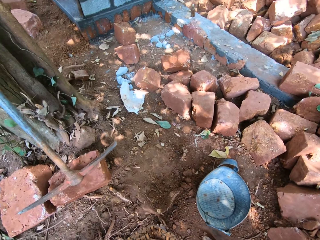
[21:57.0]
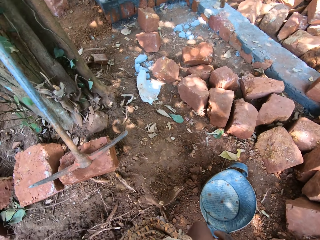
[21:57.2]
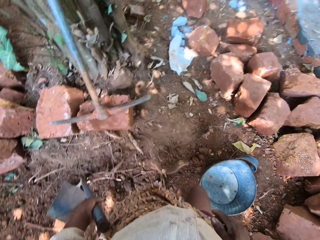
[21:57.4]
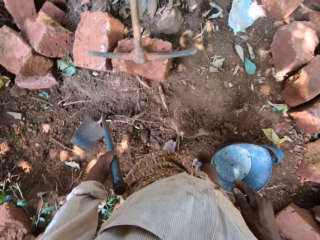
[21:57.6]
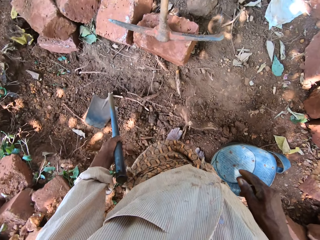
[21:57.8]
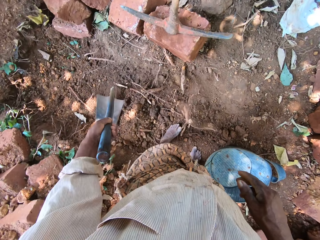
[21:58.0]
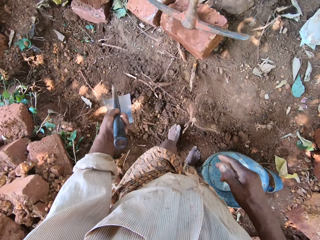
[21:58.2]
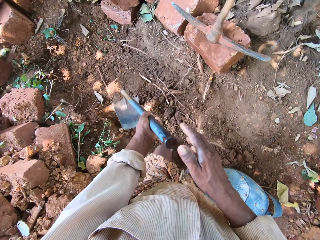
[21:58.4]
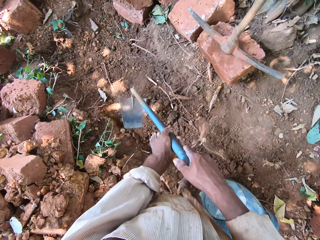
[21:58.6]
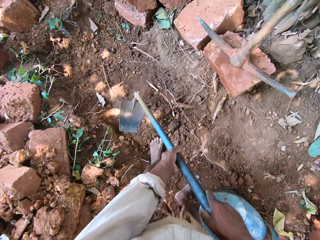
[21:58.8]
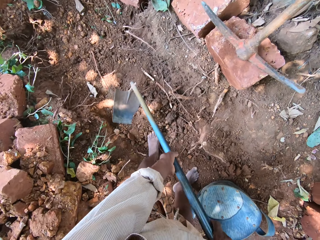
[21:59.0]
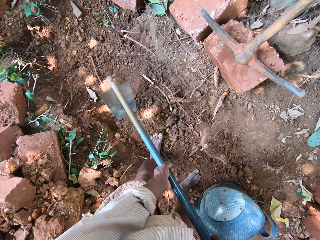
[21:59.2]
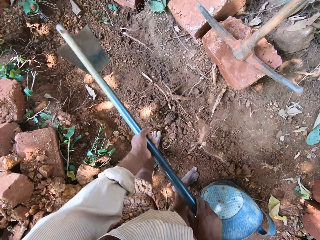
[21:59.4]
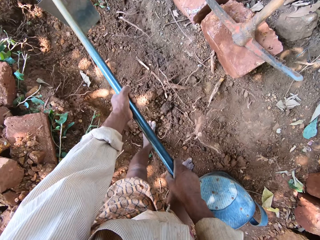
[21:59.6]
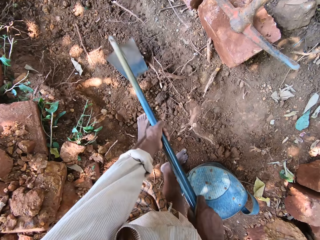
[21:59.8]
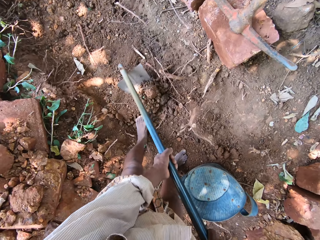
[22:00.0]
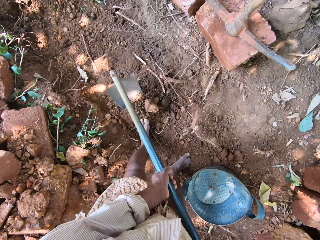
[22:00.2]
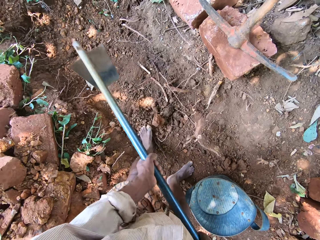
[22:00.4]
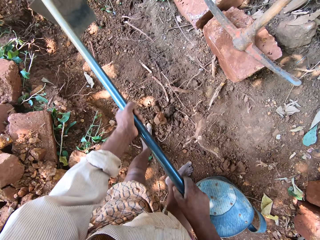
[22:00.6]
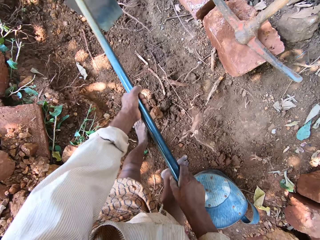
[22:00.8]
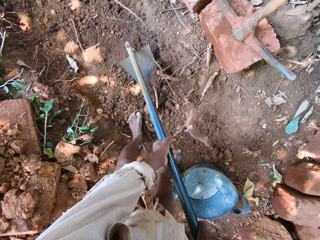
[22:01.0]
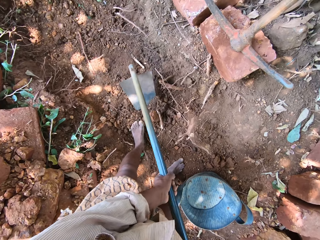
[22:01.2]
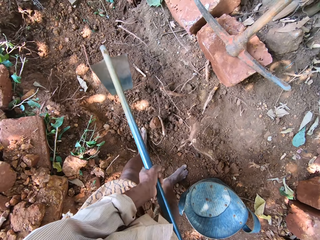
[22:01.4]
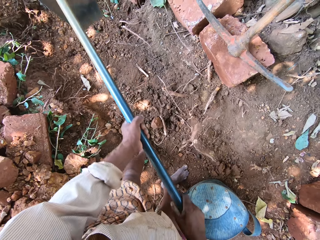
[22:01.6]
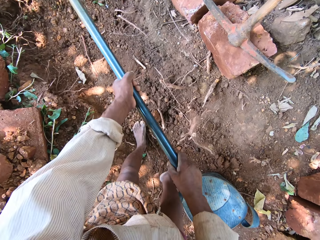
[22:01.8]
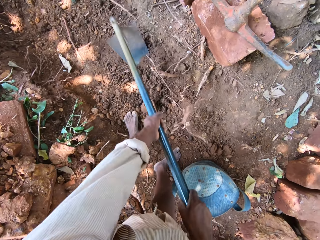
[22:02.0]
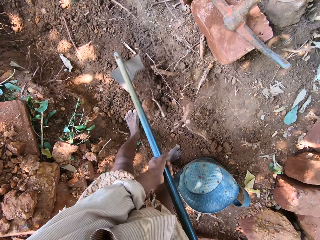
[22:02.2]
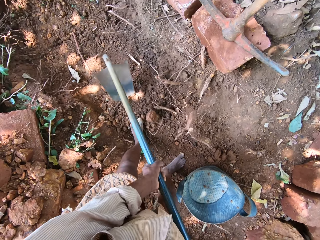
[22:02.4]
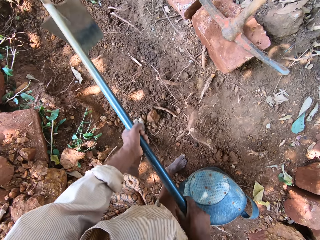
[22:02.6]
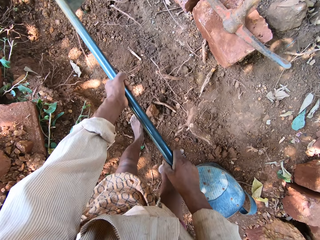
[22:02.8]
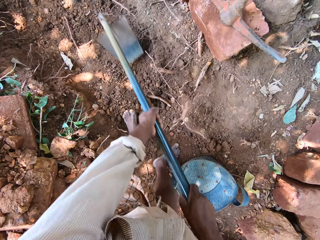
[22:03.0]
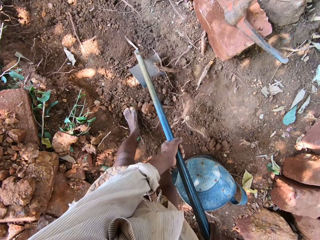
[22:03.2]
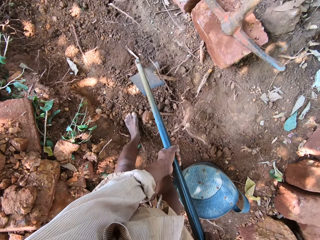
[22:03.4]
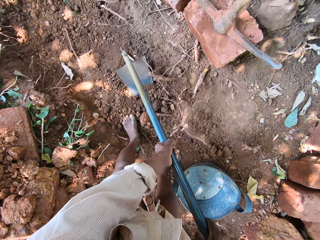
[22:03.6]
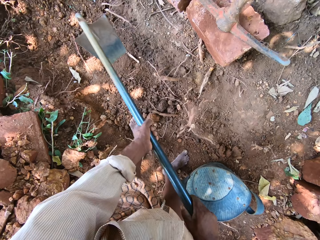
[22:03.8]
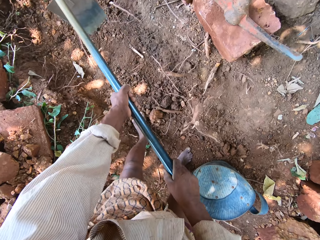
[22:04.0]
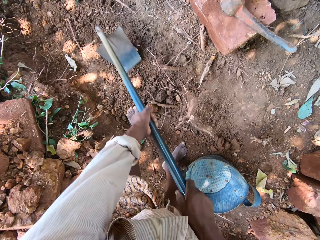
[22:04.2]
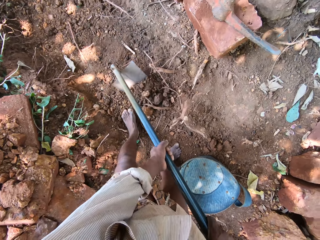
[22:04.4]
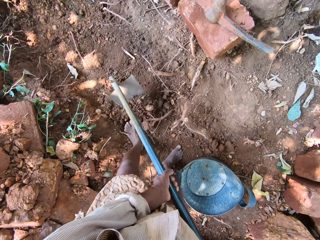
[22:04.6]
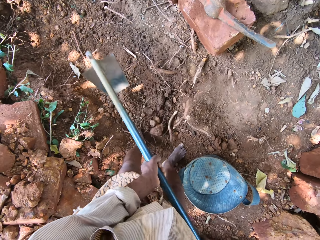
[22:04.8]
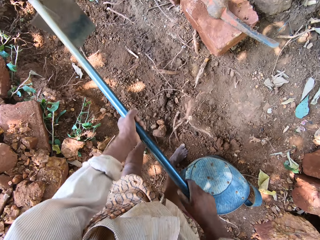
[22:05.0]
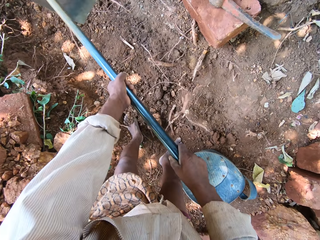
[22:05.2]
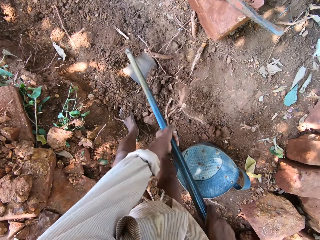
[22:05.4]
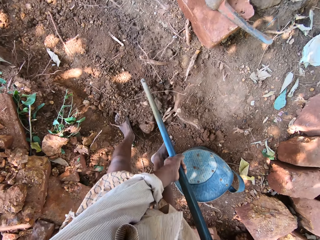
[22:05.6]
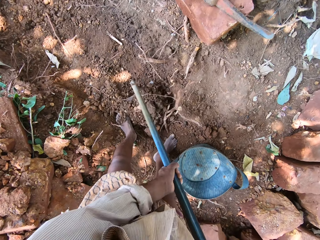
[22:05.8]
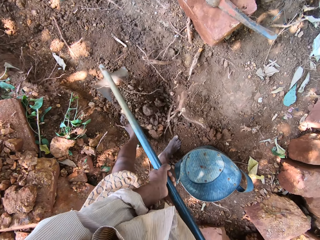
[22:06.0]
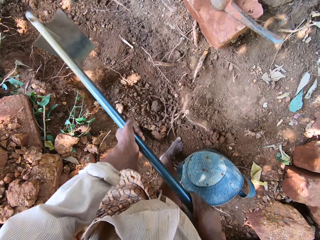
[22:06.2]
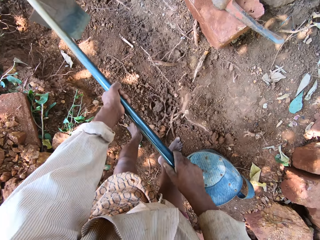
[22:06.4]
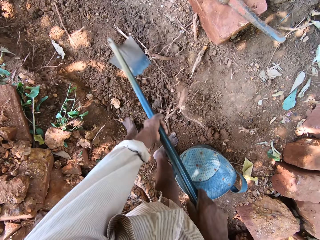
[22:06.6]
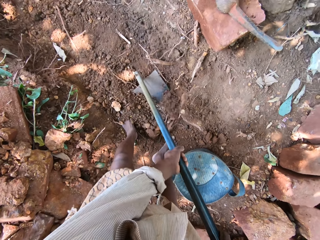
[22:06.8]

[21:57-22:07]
The camera wearer holds the hoe with both hands. They dig the ground with the hoe in both hands.

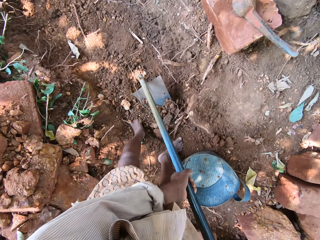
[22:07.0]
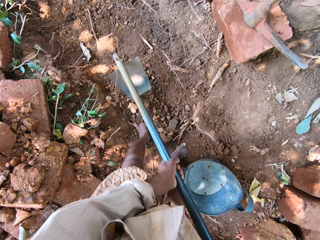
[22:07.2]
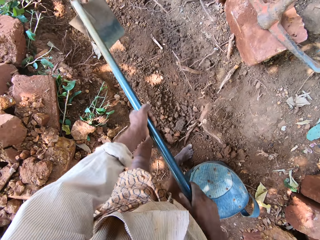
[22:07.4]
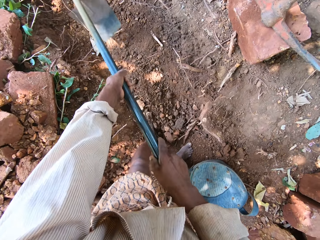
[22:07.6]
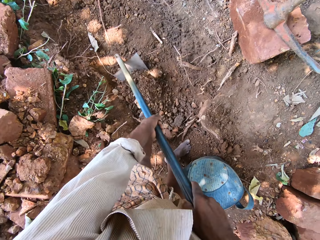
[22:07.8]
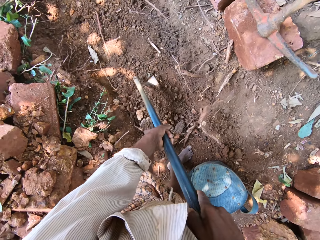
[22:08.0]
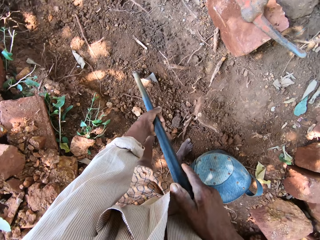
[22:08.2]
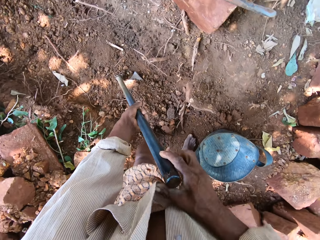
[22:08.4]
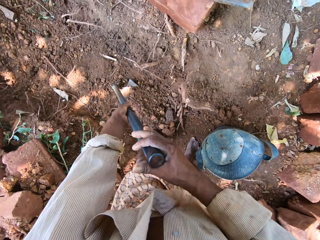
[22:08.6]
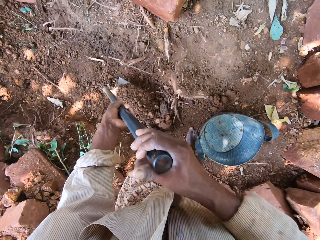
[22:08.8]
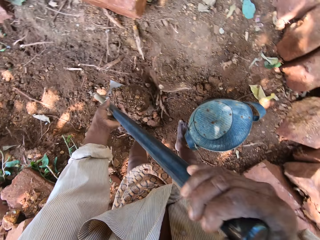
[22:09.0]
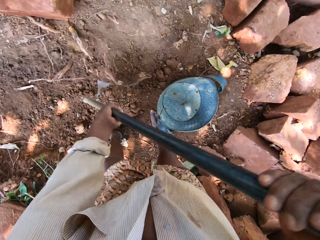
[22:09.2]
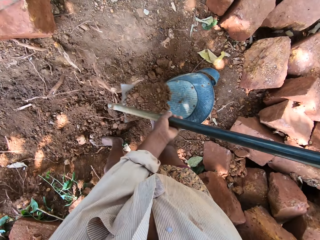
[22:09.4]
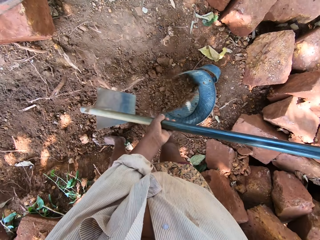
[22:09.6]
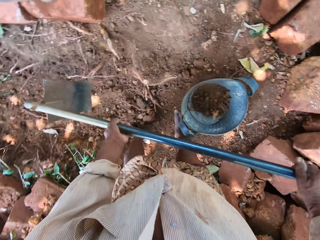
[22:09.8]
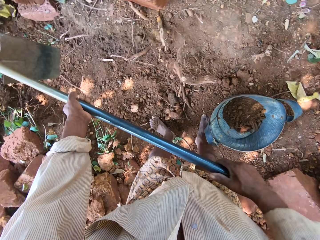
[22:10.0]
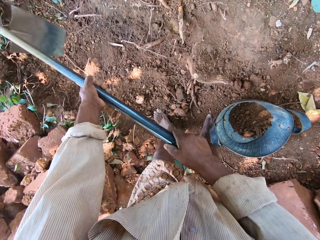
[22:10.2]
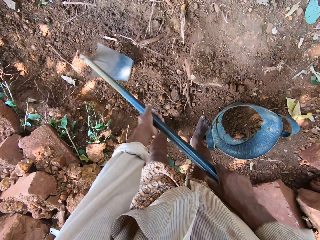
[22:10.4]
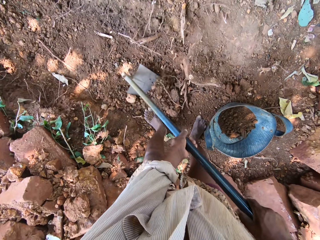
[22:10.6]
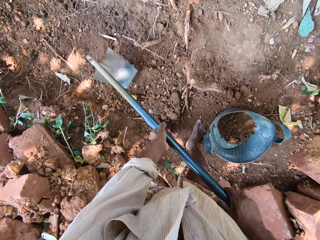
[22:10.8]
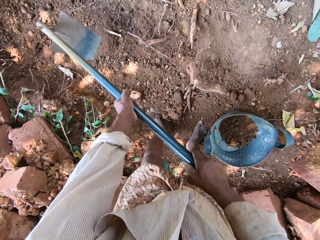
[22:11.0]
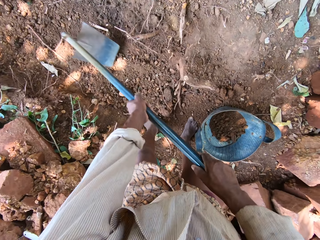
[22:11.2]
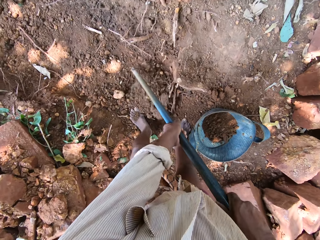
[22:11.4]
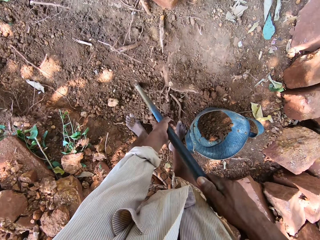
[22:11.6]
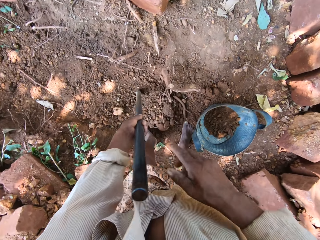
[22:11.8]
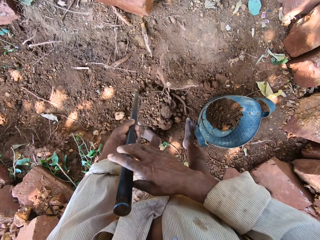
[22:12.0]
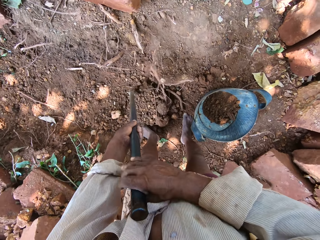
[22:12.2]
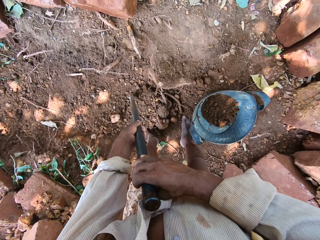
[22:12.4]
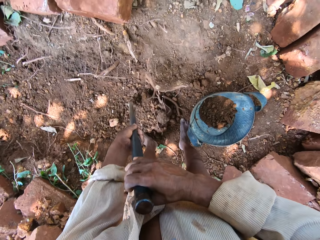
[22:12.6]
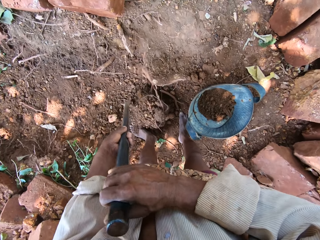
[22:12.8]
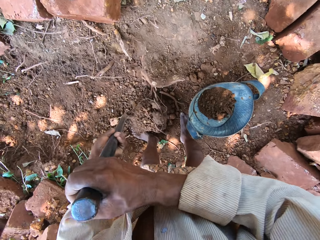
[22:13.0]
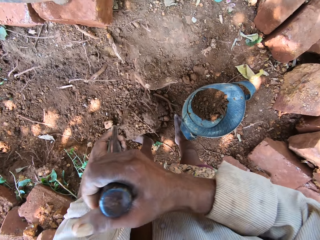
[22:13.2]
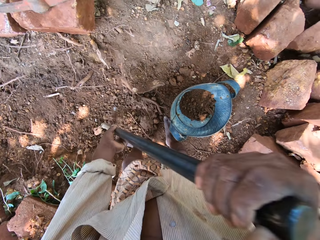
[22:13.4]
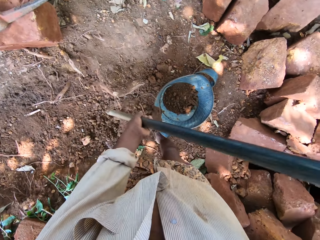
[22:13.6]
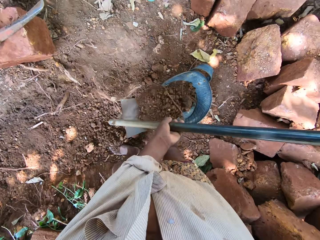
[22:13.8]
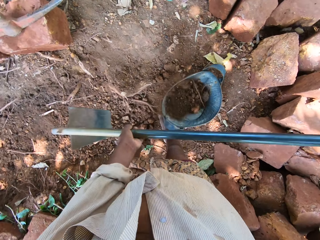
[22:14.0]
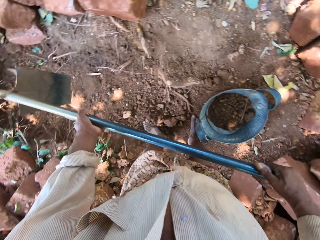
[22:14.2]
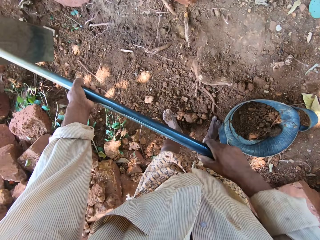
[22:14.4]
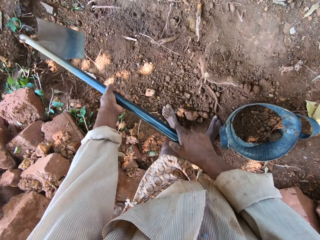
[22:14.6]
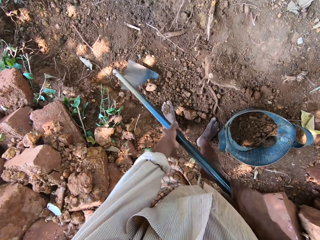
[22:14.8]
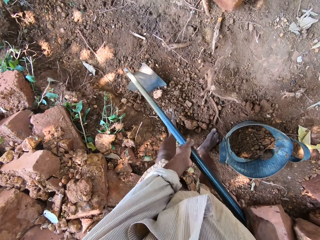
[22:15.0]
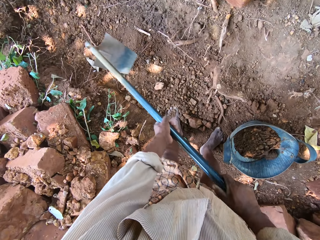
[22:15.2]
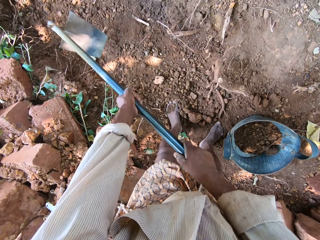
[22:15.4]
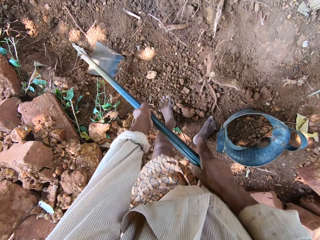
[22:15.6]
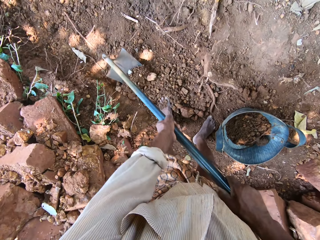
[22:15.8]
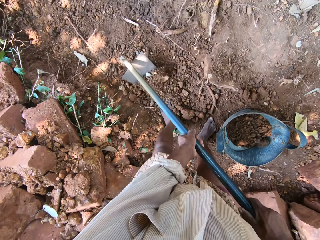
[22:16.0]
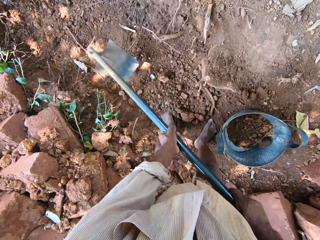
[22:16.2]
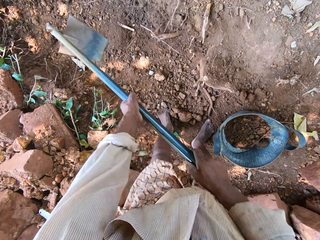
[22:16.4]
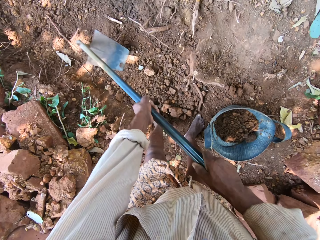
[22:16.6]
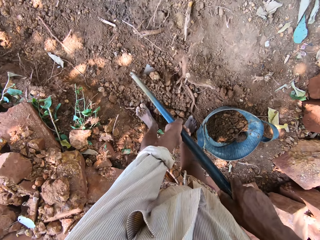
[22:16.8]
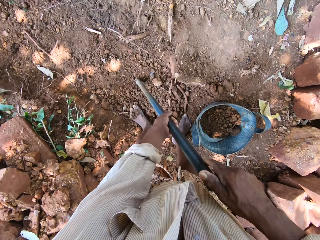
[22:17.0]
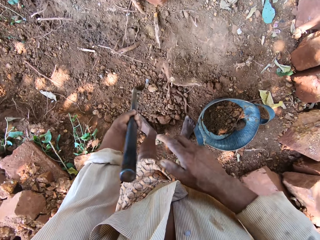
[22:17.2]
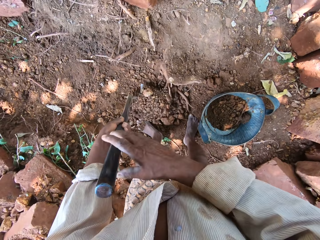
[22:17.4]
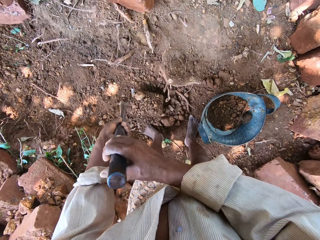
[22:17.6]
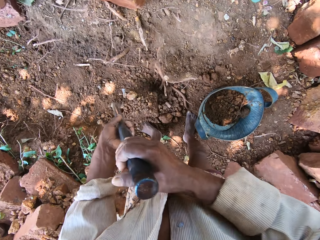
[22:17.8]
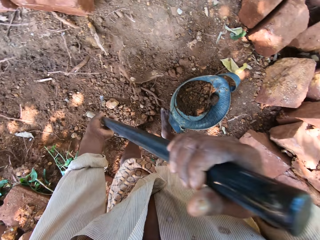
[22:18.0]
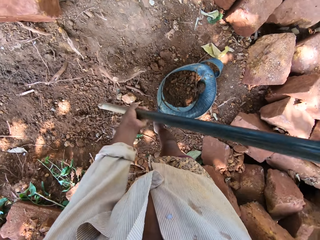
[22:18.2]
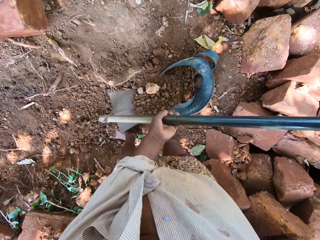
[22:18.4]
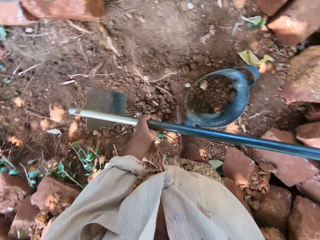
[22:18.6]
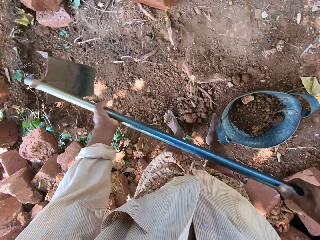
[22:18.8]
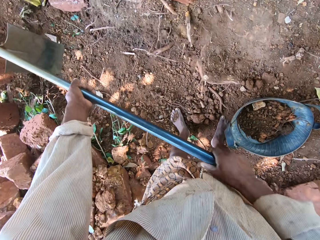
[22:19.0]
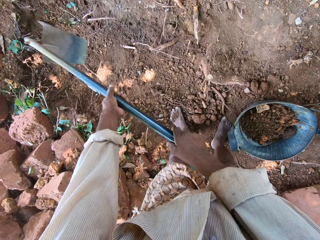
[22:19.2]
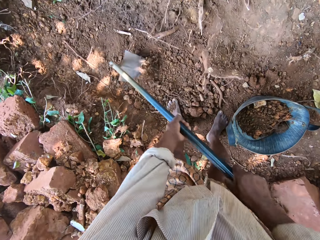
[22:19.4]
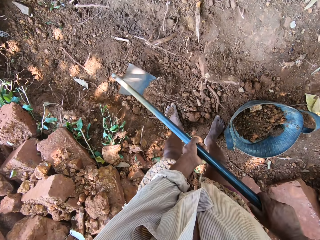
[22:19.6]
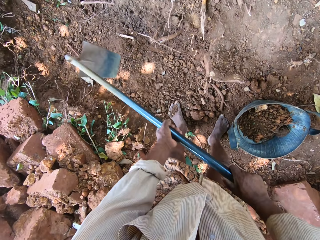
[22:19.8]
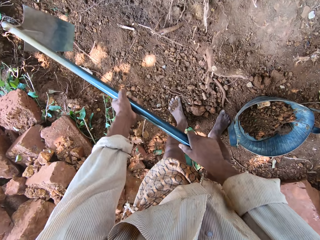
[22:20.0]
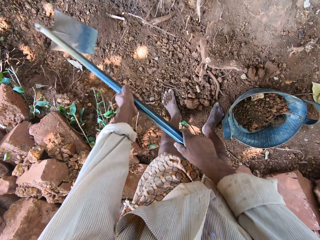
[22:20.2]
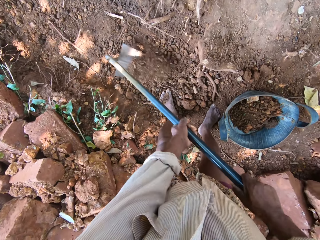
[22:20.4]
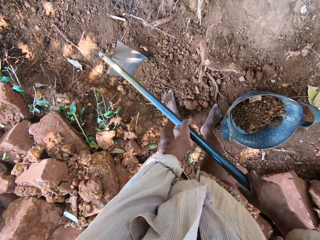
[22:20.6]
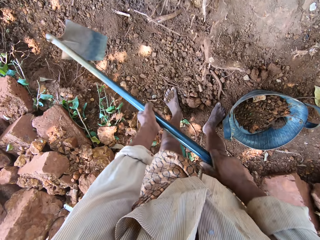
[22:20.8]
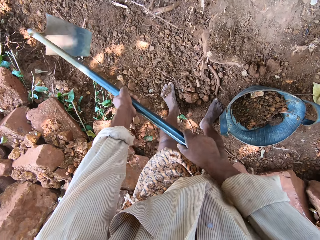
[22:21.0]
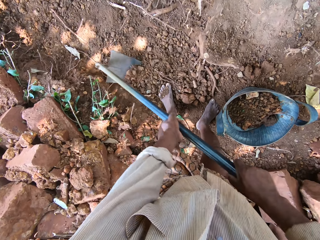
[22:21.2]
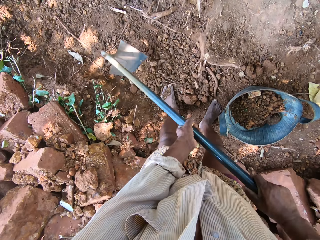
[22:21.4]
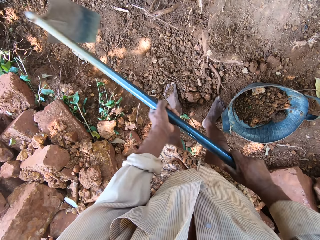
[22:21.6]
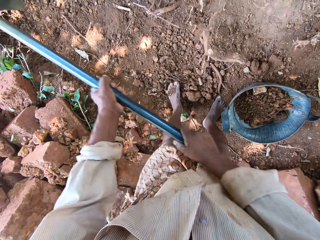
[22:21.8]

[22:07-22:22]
The camera wearer scoops sand with the hoe in both hands. They pour the sand into the headpan with the hoe in both hands. They dig the ground with the hoe in both hands. They scoop sand with the hoe in both hands. They pour the sand into the headpan with the hoe in both hands. They dig the ground with the hoe in both hands. They scoop sand with the hoe in both hands. They pour the sand into the headpan with the hoe in both hands. They dig the ground with the hoe in both hands.
